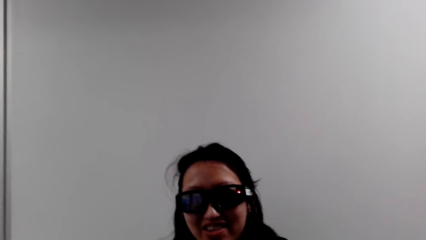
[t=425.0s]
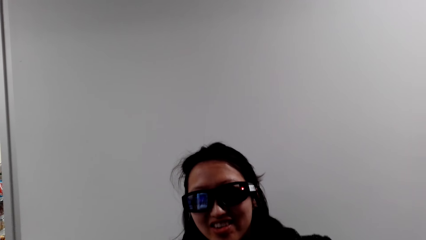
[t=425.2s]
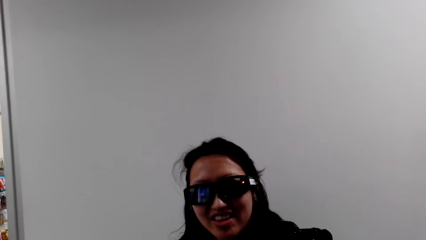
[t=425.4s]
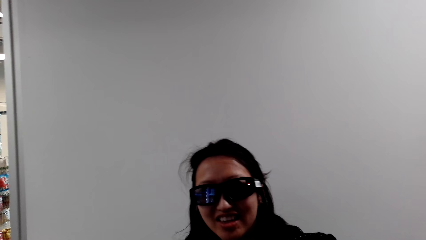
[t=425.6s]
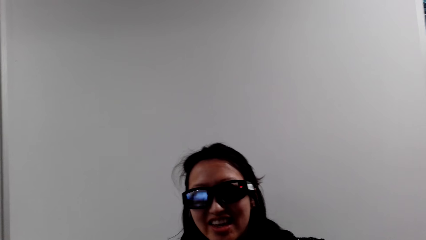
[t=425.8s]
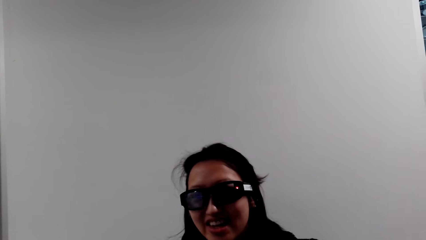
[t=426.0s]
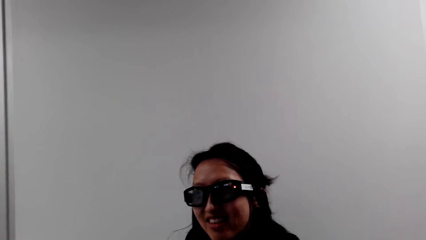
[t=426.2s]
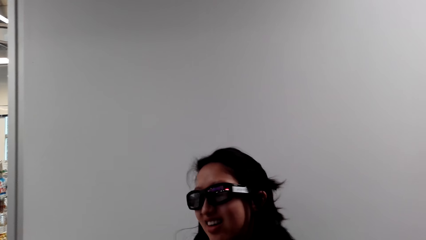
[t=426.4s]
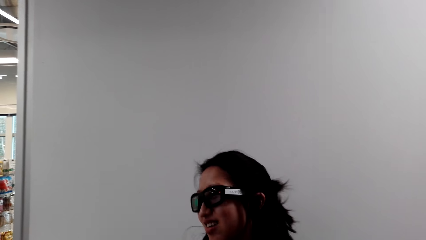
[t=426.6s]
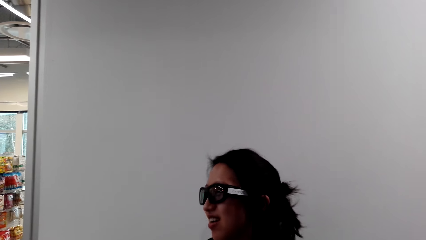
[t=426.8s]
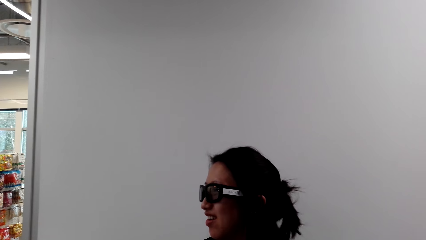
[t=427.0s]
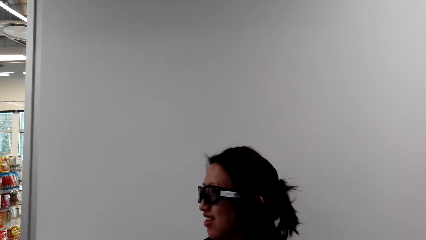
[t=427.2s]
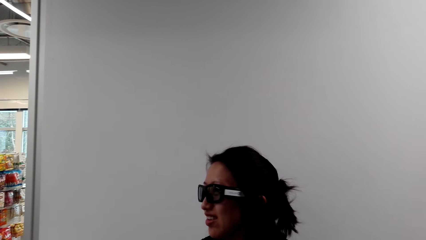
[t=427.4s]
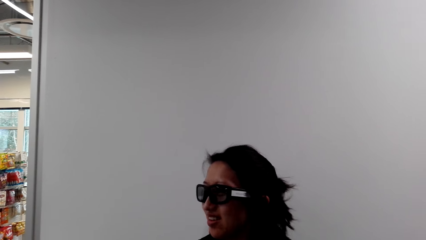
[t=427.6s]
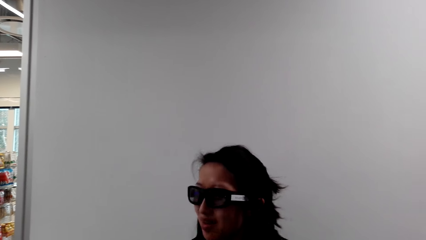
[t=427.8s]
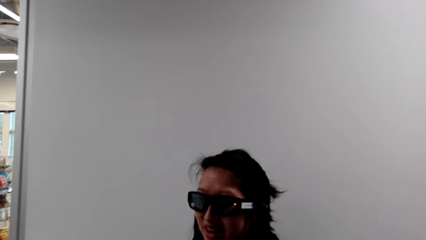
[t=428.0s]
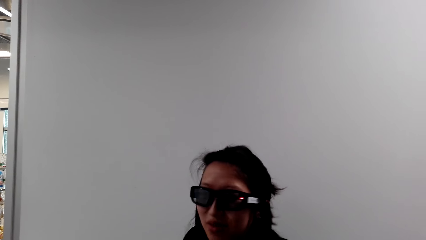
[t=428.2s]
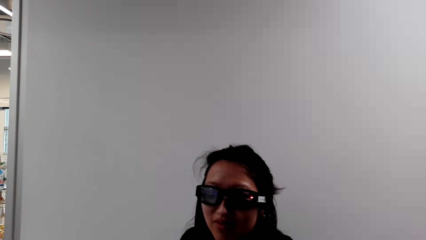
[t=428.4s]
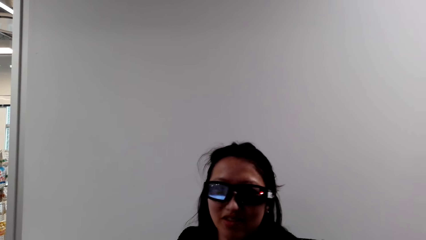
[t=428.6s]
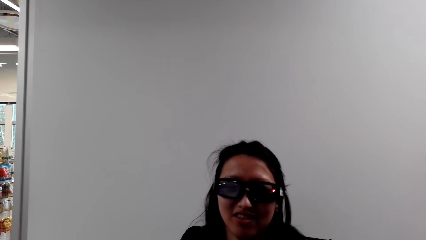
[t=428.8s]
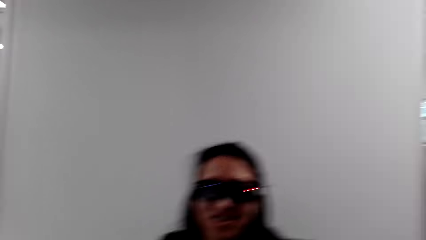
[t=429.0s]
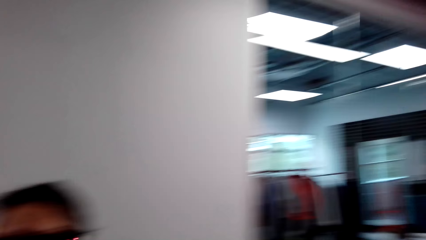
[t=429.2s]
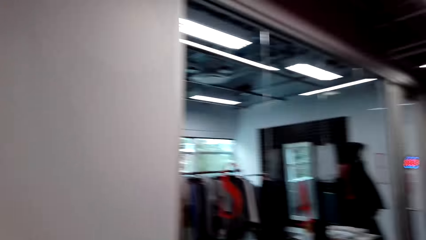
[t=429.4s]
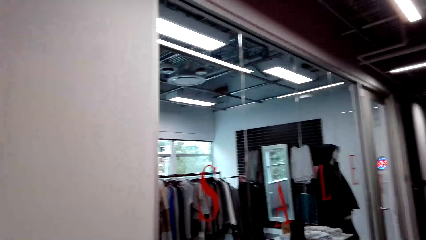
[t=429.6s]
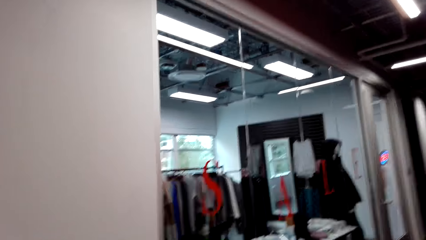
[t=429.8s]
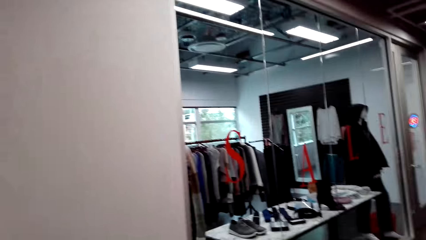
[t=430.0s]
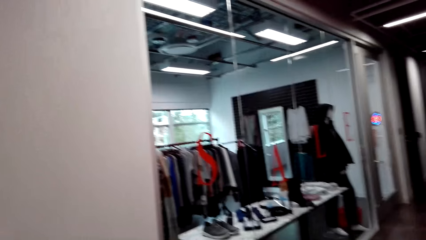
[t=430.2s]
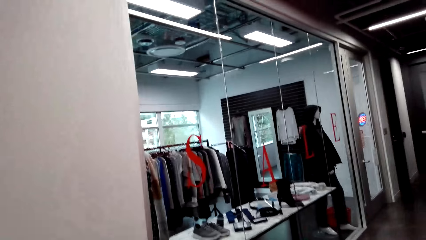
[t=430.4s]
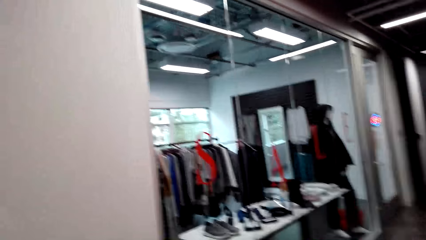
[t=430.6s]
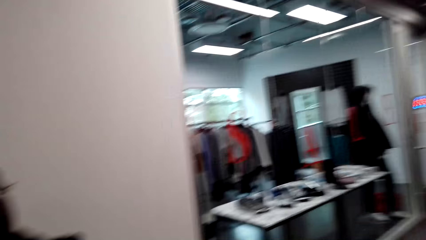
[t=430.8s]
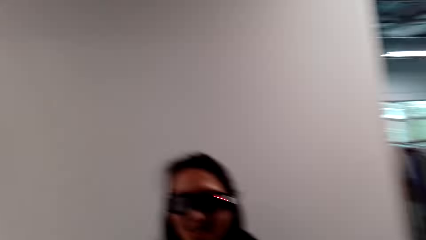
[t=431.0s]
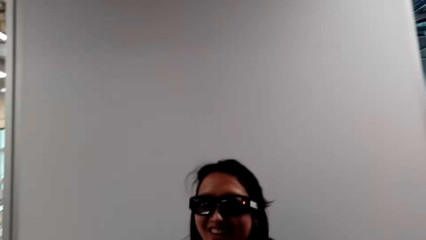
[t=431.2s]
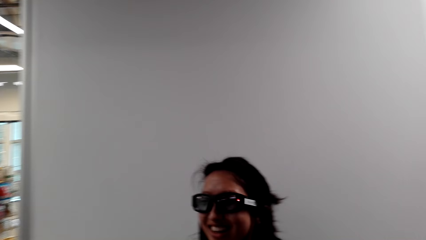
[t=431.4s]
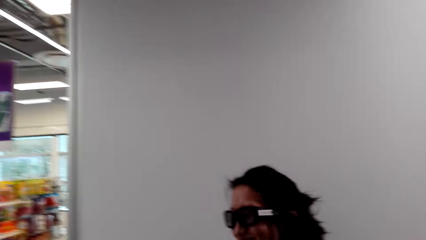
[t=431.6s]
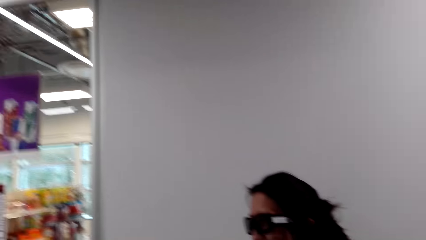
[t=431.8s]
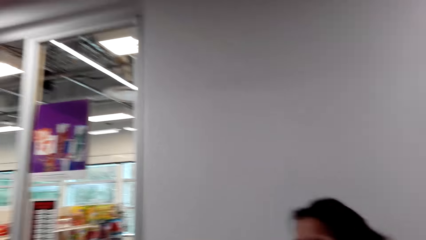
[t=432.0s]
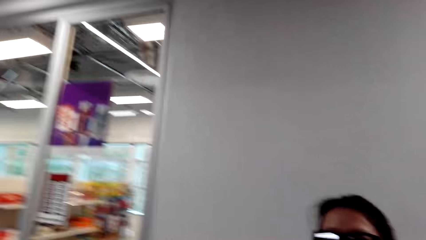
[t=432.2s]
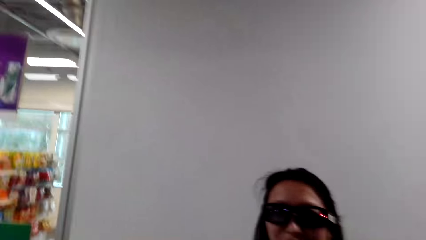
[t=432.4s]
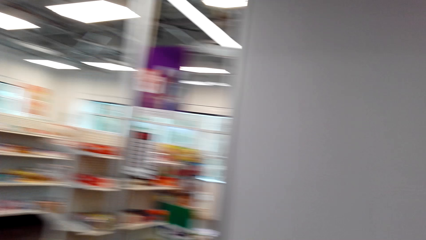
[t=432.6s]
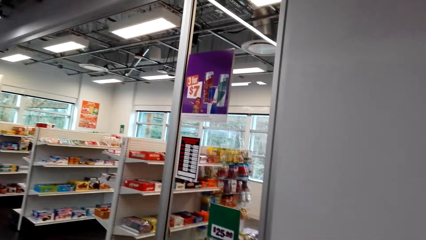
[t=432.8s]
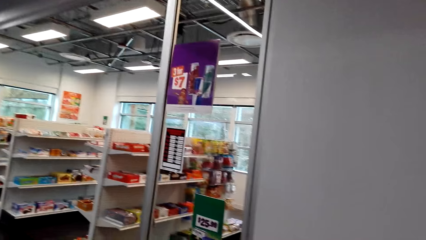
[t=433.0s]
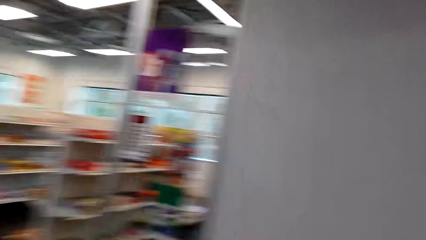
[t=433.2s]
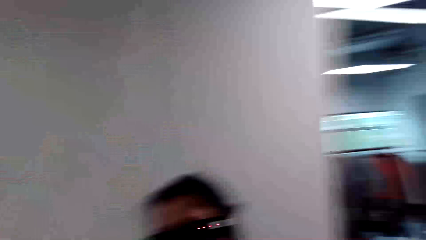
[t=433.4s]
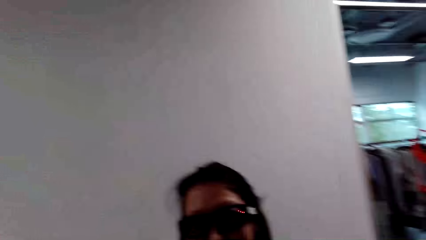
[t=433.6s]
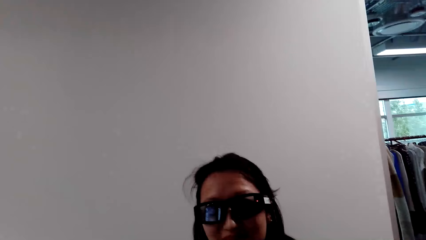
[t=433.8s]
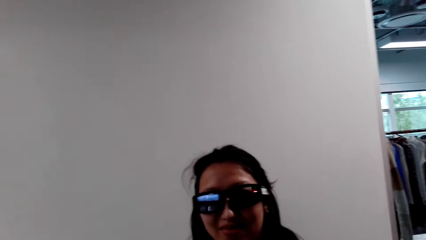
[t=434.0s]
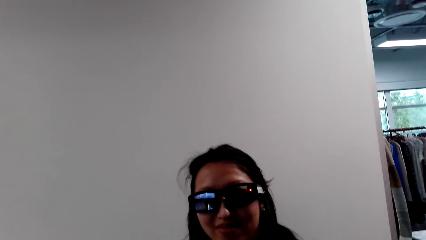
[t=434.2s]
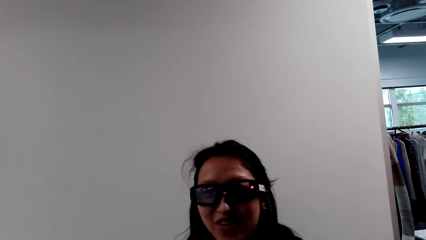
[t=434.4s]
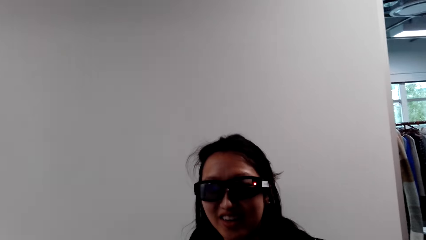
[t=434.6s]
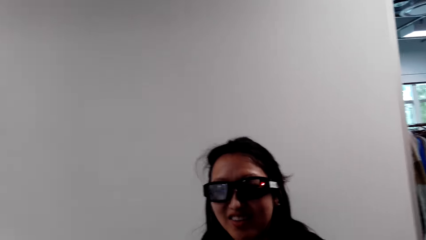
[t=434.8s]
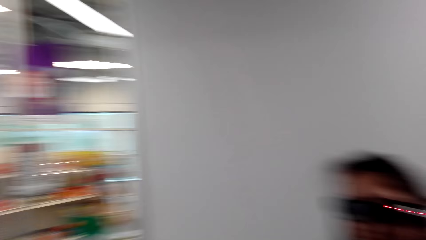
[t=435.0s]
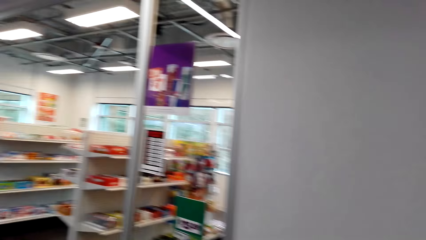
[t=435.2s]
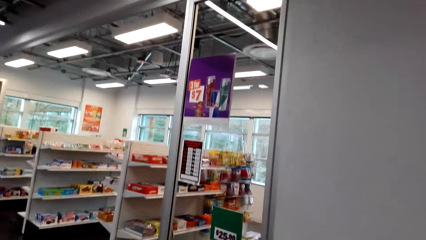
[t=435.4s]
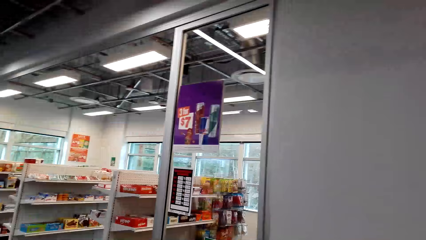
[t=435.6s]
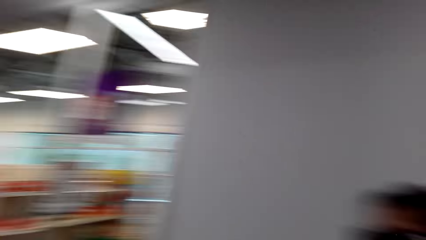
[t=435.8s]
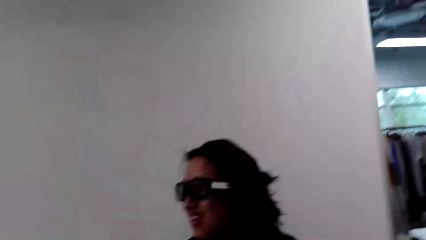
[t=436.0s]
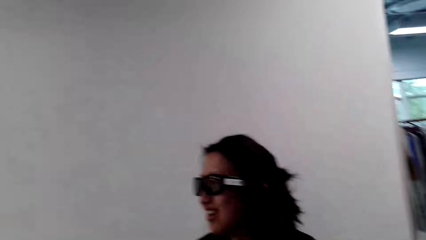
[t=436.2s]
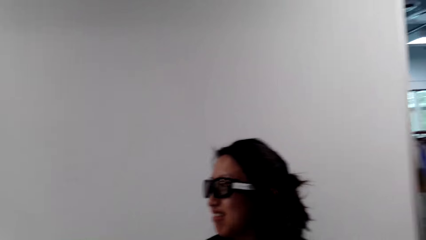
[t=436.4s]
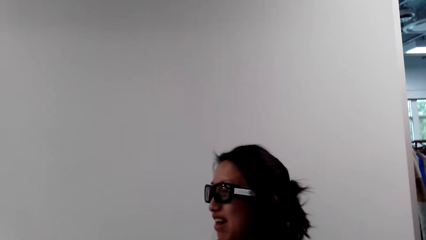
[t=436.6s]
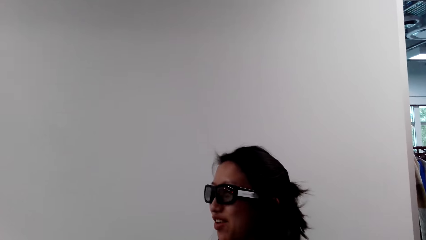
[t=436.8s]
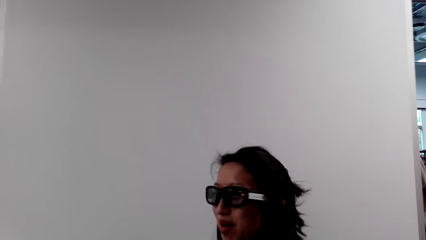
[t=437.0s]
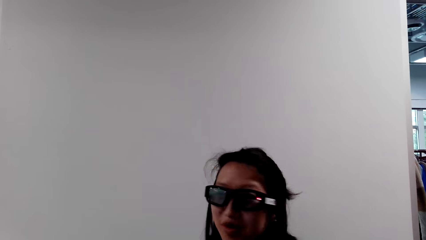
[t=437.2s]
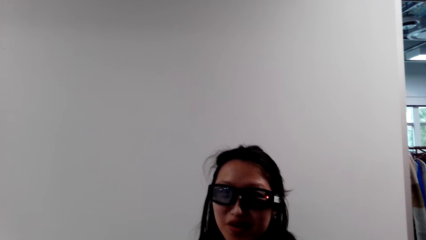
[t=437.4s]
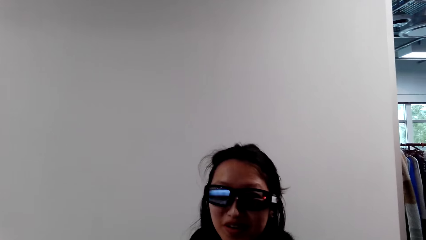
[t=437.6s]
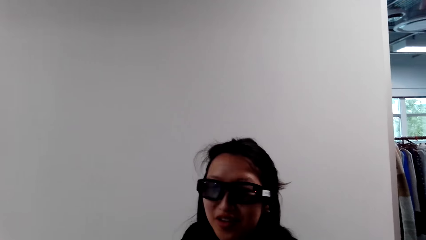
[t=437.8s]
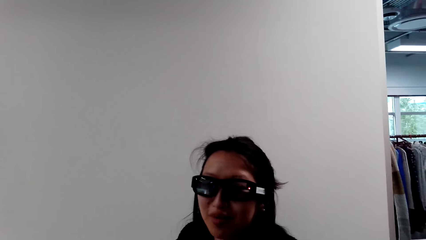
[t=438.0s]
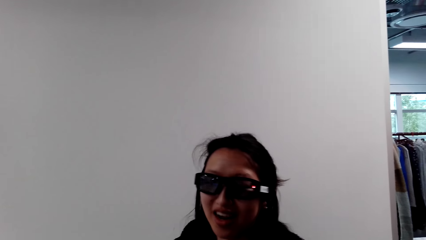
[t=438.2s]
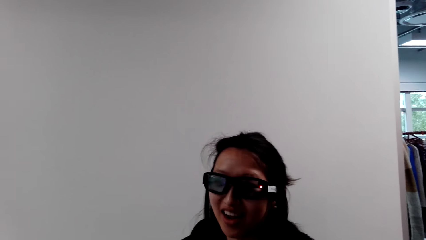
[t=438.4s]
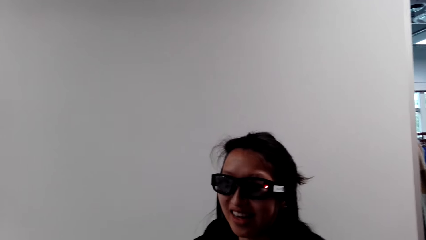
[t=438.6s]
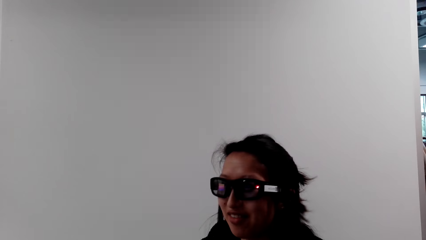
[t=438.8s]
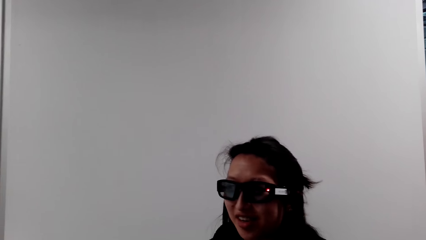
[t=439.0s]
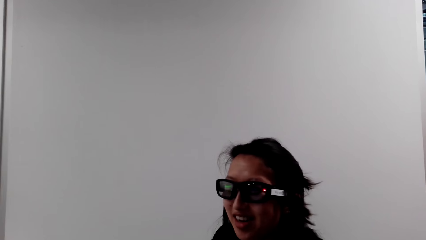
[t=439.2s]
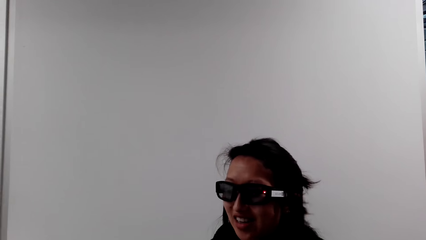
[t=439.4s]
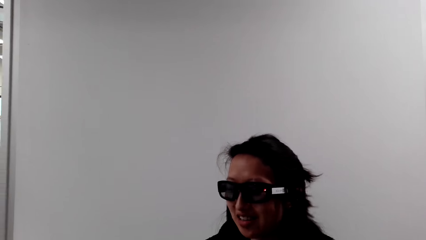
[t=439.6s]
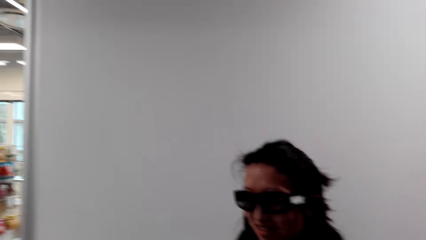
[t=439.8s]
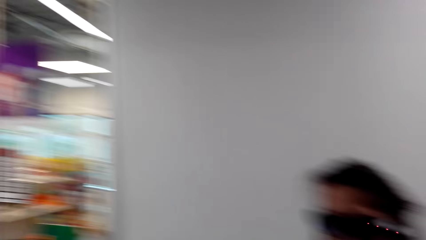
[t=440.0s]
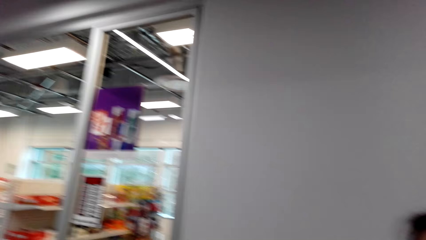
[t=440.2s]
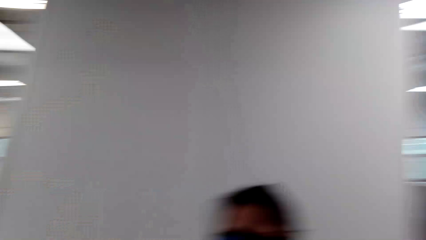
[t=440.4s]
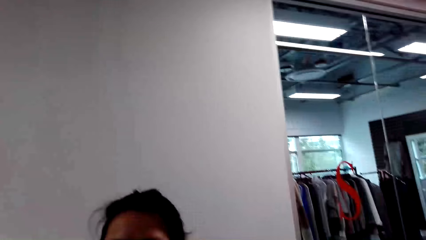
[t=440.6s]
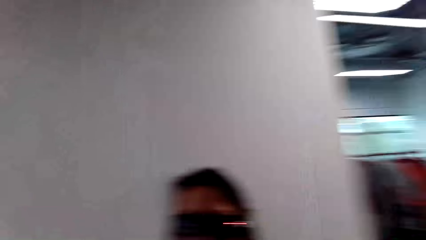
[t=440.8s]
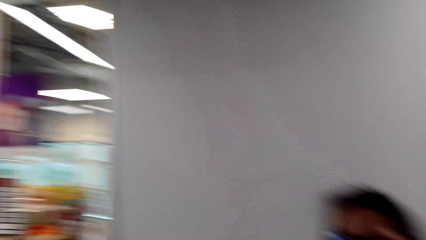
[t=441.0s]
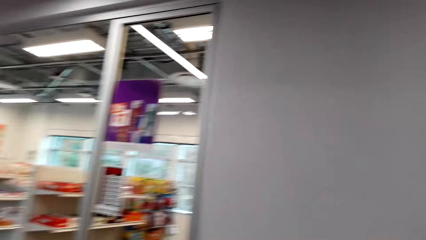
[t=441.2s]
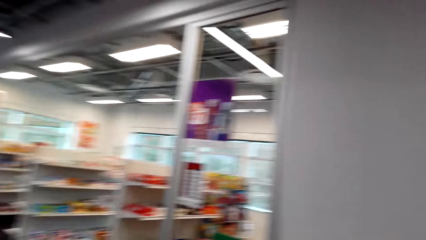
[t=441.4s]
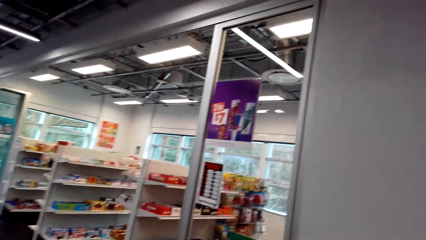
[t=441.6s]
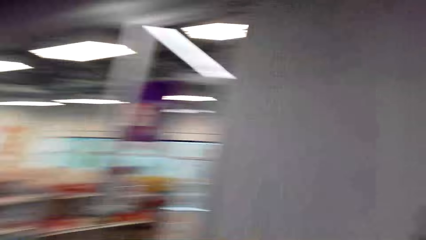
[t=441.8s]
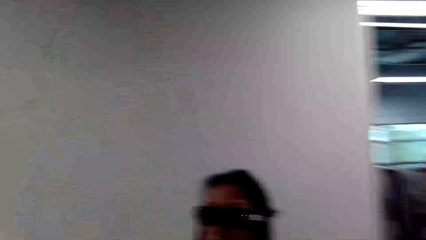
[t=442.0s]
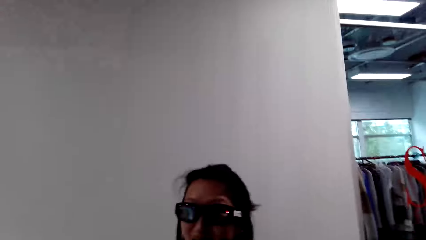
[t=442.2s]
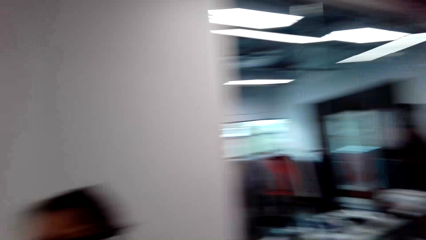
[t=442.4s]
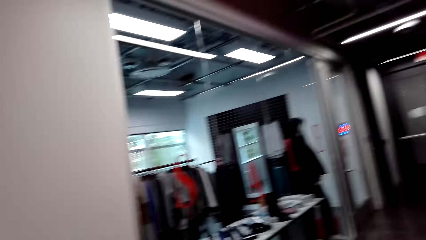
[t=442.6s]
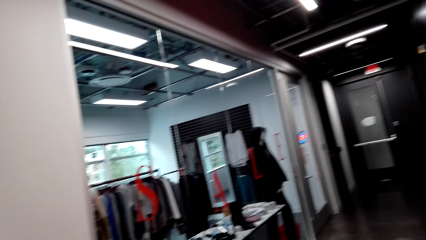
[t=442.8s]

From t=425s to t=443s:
The camera wearer speaks to a woman. The woman speaks to the camera wearer. The camera wearer stares at the mannequin. They speak to the woman. They stare at the woman. They speak to the woman. The woman speaks to the camera wearer. The camera wearer stares at the shelf. They stare at the woman. They laugh. The woman speaks to the camera wearer. The camera wearer speaks to the woman.
